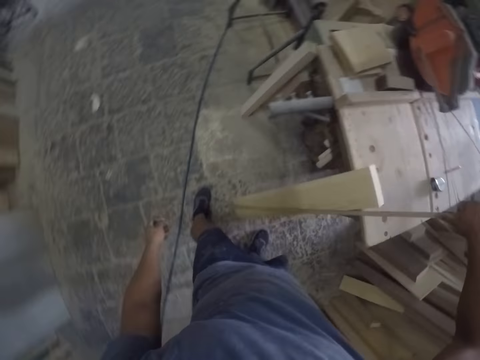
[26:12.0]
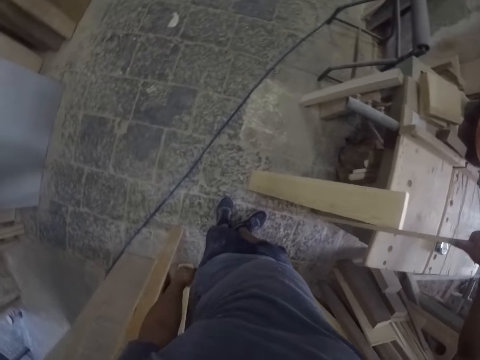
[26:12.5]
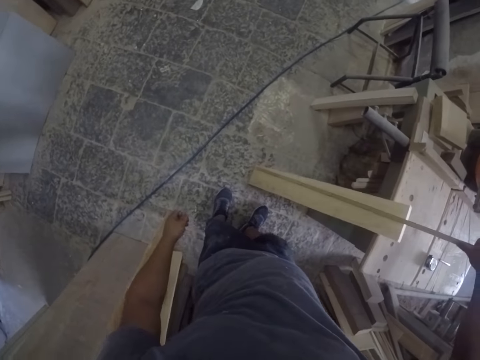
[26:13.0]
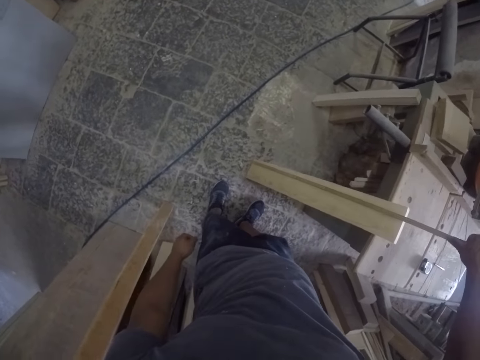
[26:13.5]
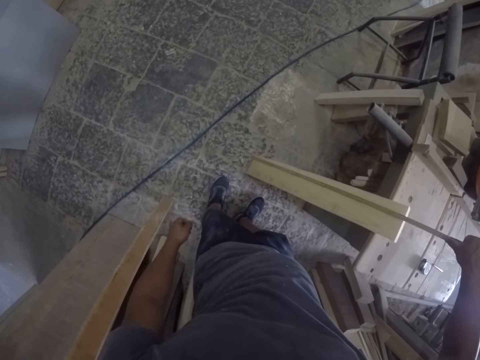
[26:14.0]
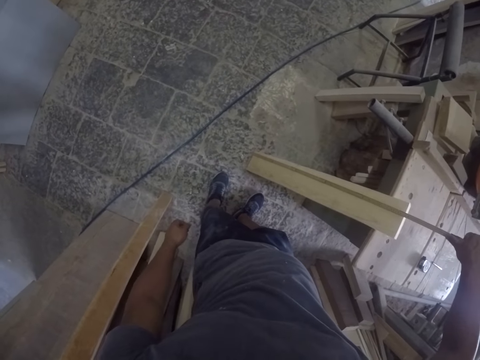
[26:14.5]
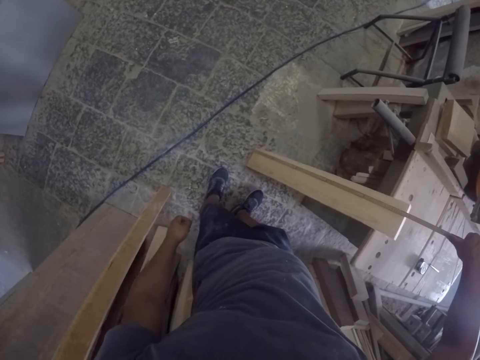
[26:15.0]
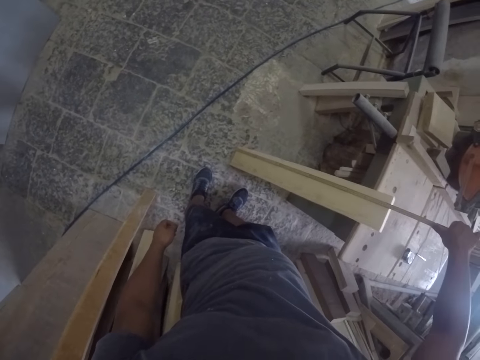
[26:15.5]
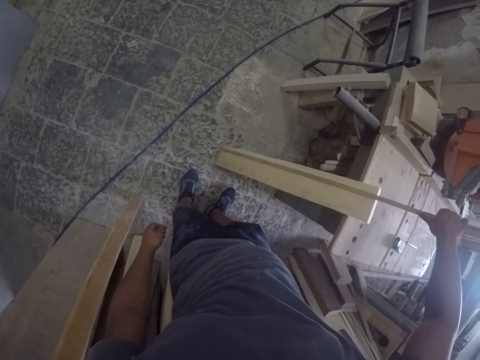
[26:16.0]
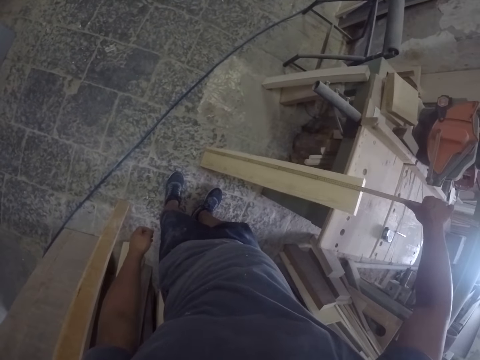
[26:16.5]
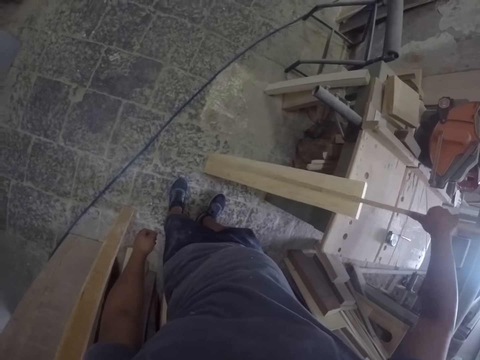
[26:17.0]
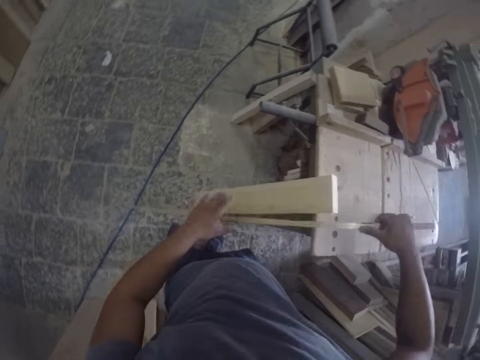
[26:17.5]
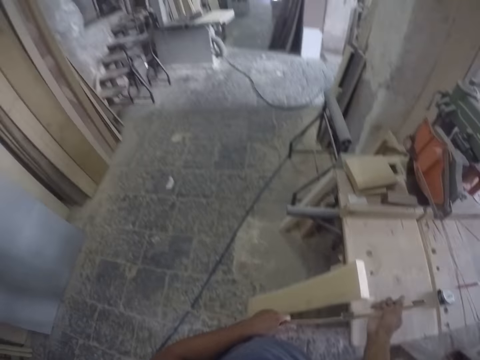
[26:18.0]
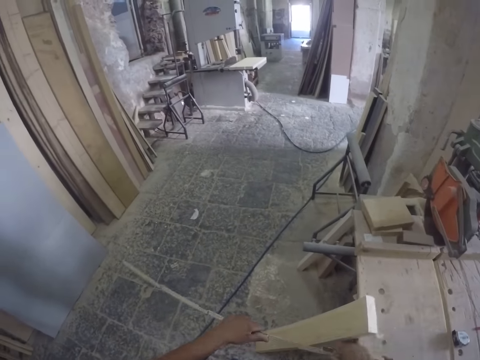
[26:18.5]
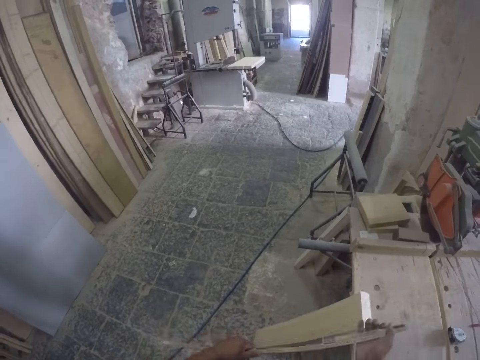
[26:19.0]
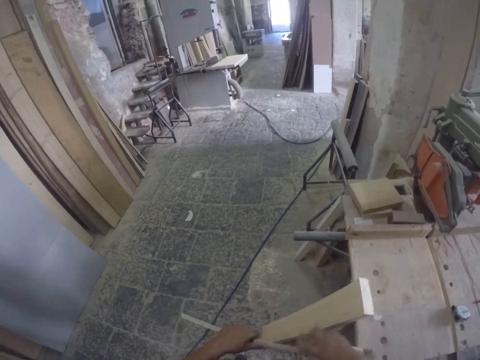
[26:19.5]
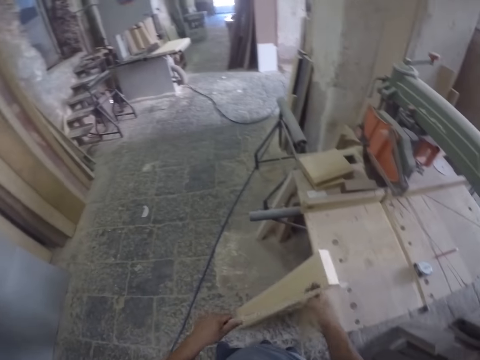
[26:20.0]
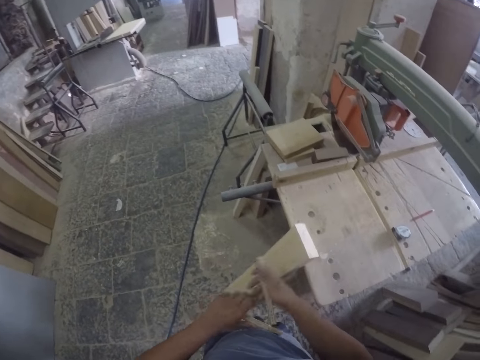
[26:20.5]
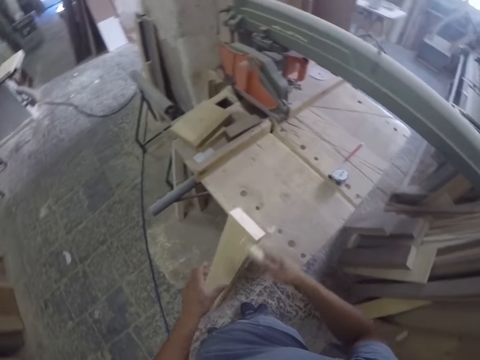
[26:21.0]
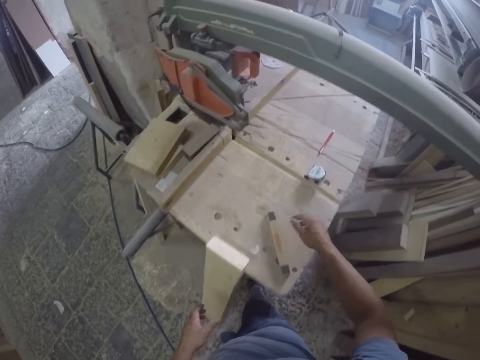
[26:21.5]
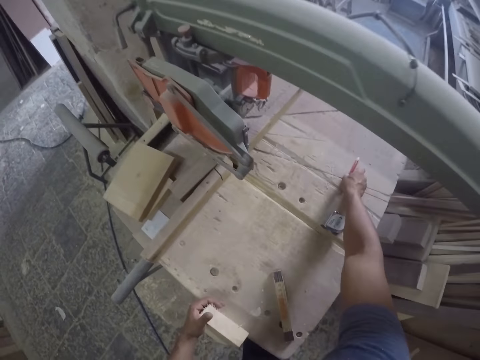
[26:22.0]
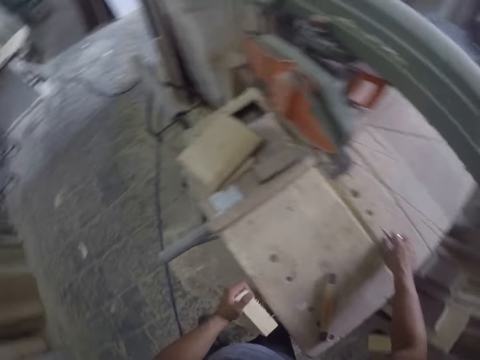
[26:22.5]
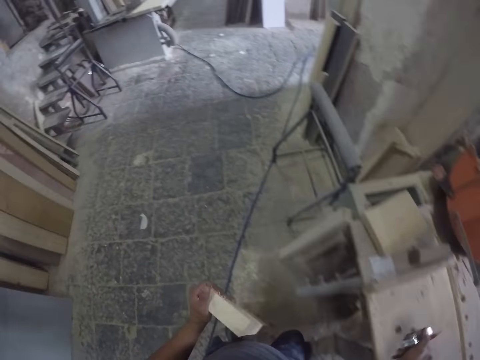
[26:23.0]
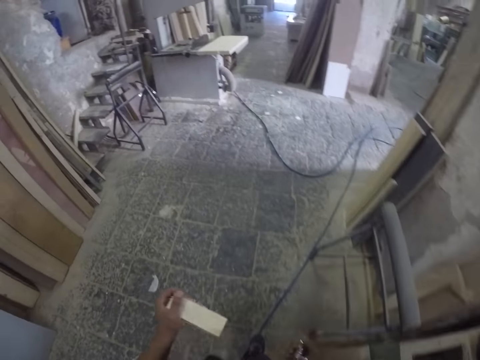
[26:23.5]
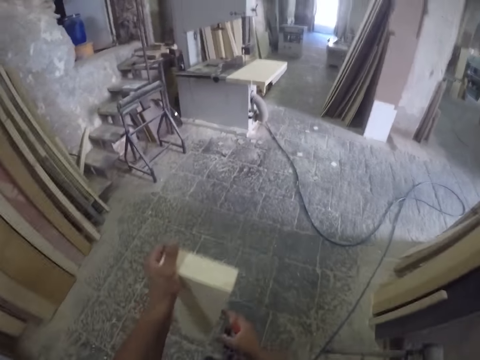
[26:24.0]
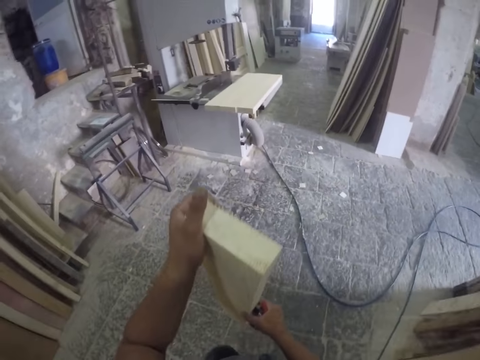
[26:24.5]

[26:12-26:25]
The camera wearer measures the wood. They hold the tape measure. They fold the tape measure. They put the tape measure on the table. They pick the wood, pencil and tape measure. They walk on the floor toward the machine.

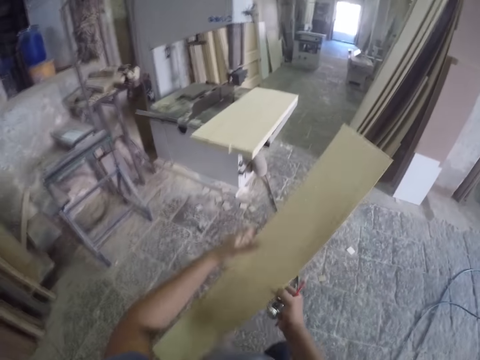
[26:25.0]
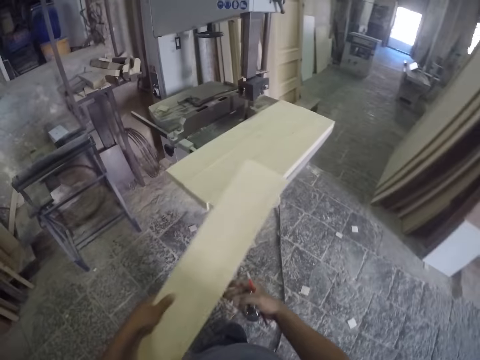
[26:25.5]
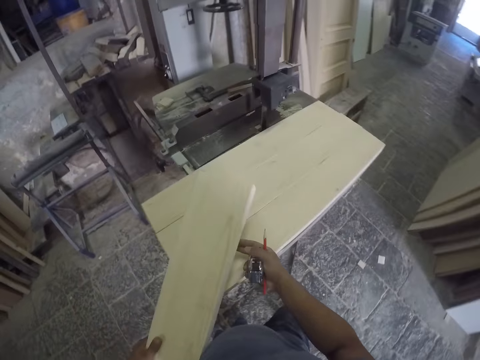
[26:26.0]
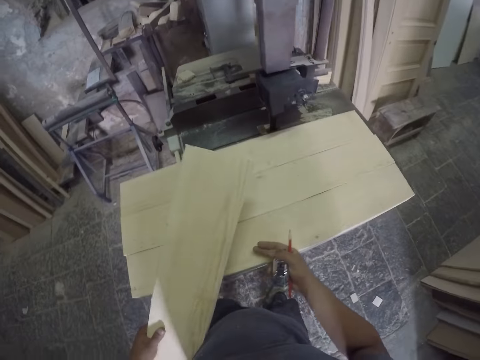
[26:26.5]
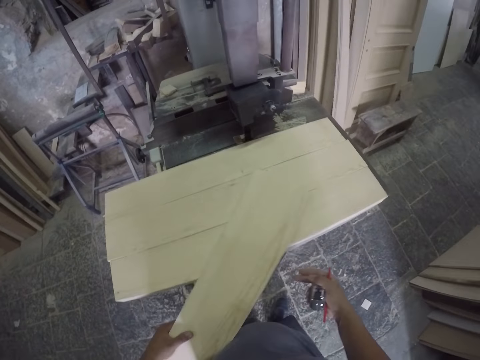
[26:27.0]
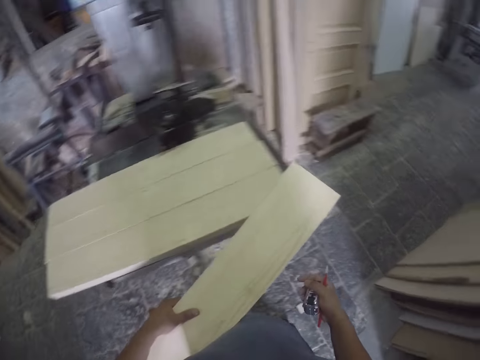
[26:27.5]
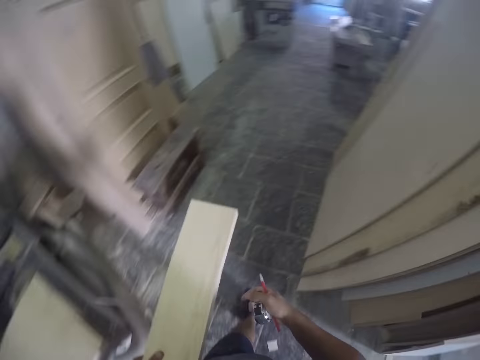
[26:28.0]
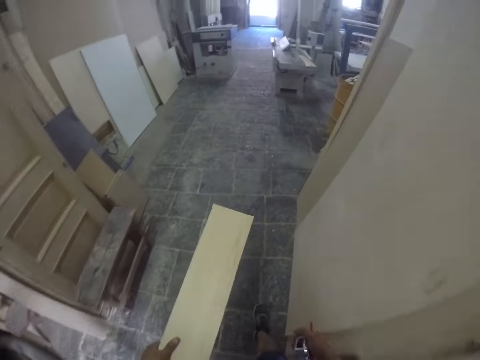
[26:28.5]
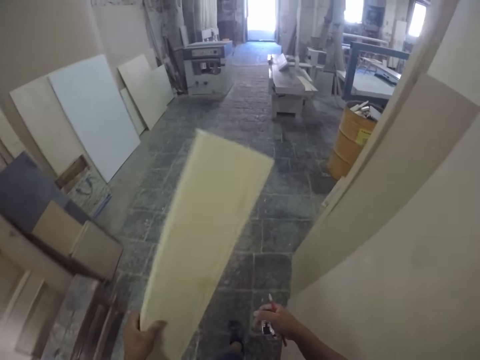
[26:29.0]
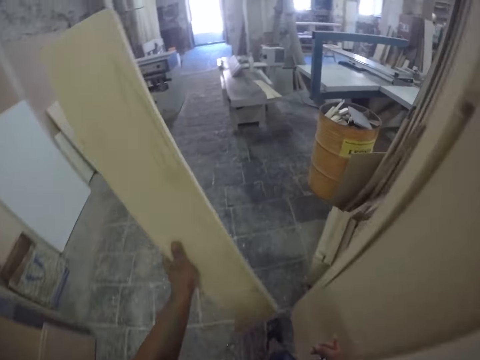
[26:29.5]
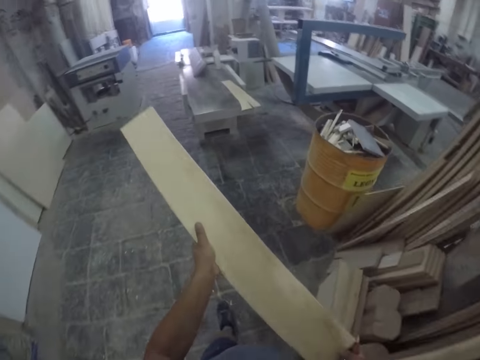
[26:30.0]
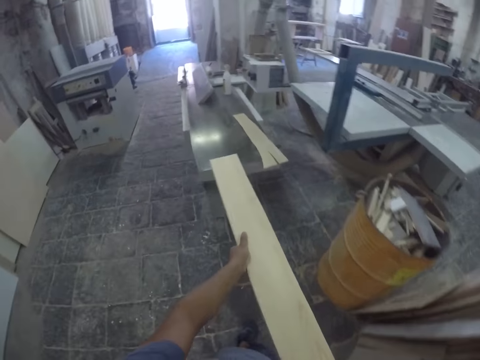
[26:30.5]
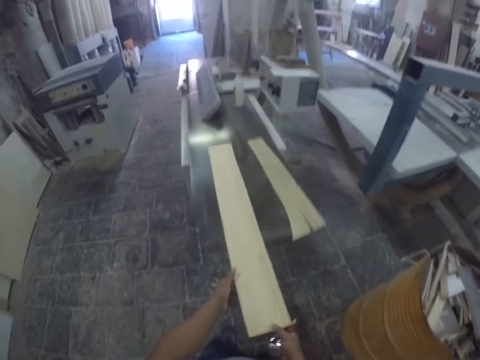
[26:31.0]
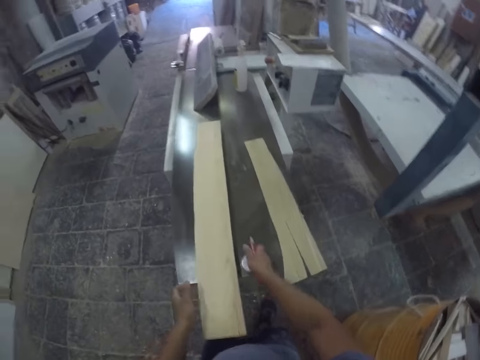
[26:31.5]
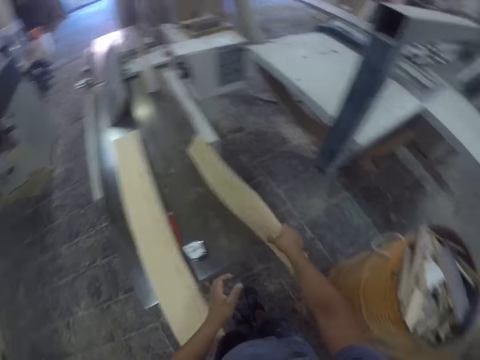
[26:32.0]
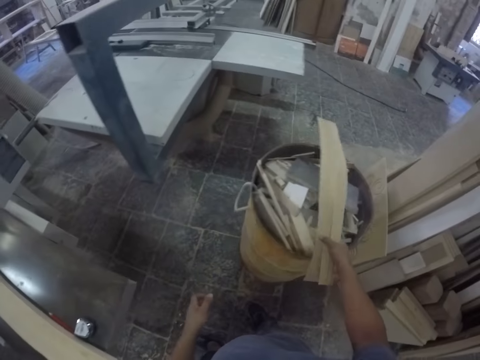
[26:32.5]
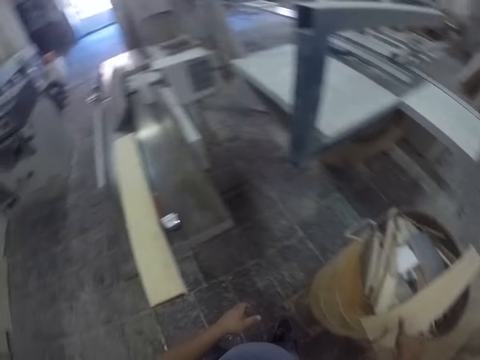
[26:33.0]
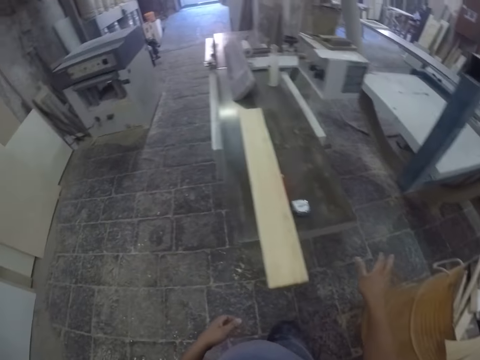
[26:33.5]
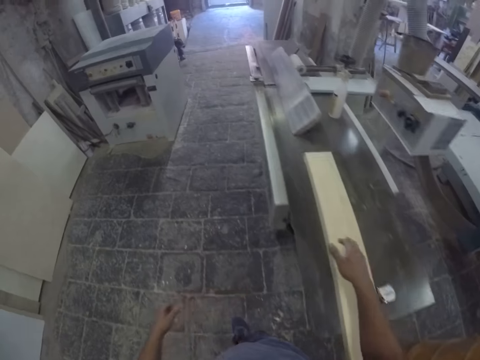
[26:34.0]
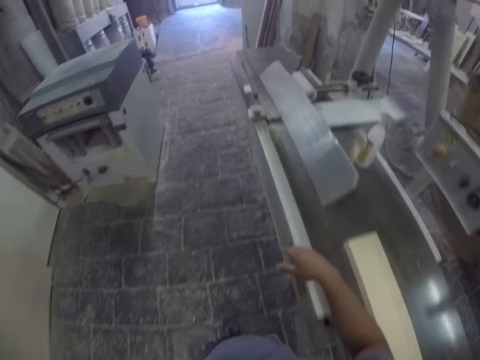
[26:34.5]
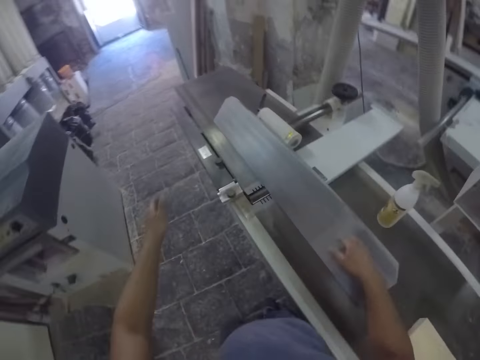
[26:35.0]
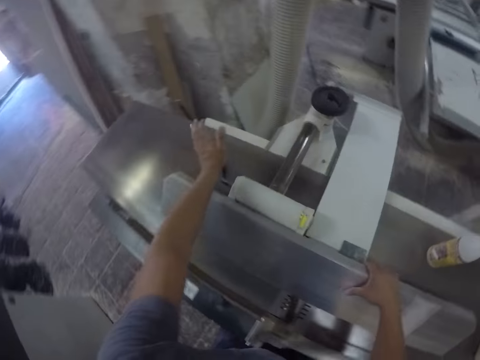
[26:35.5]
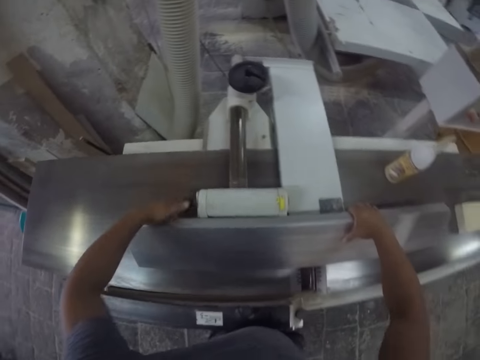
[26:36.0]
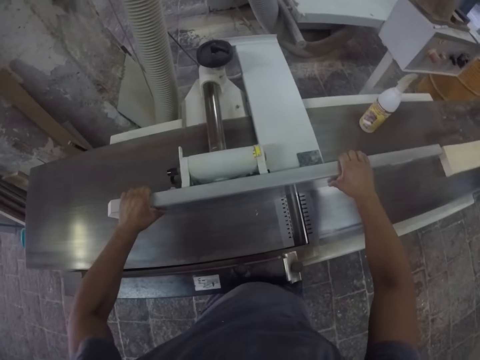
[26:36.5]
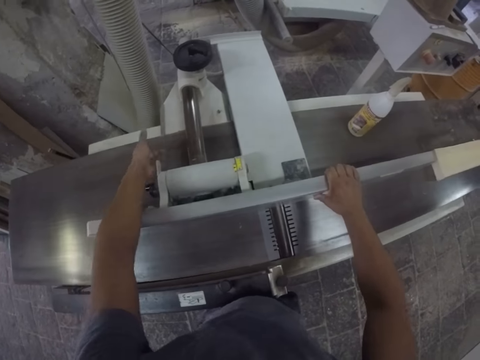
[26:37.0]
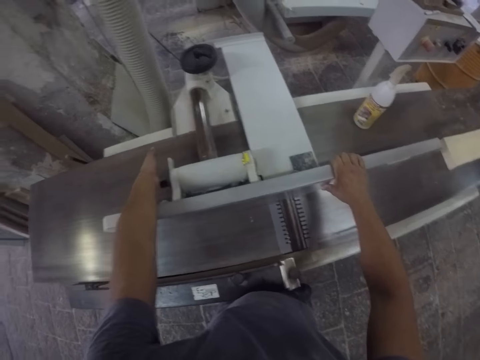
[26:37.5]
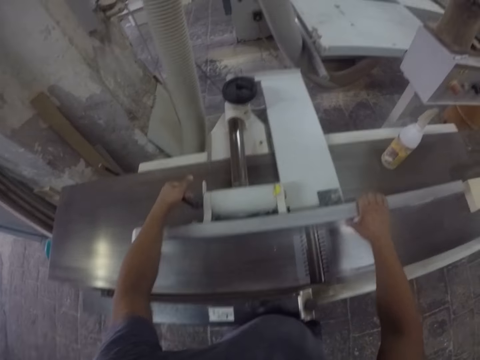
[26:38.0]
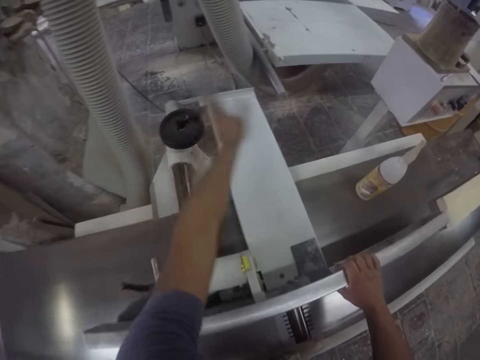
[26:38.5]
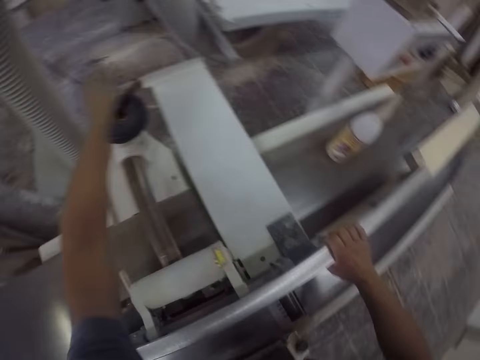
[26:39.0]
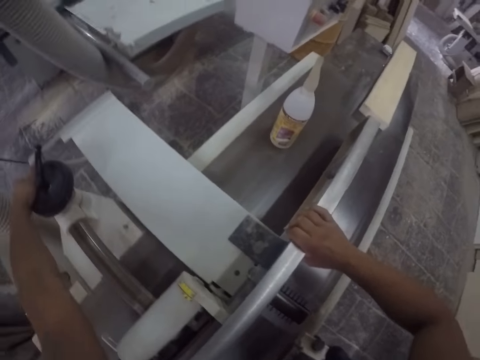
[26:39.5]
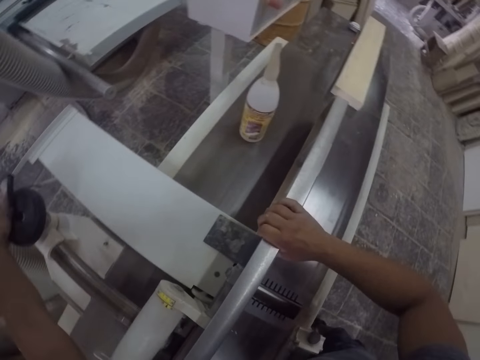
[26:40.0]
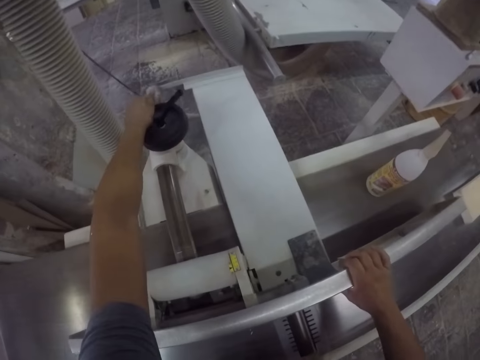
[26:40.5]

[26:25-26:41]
The camera wearer holds the wood. They look at the wood. They put the wood on the wood. They walk on the floor toward the smoothing machine. They put the wood, pencil and tape measure on the smoothing machine or table. They pick something from the table. They put the object on the trash bin or tank. They walk on the floor beside the smoothing machine. They pick the wood from the table. They hold the machine. They move the machine knob. They hit the knob.
